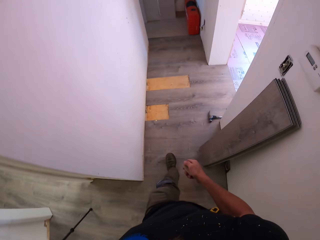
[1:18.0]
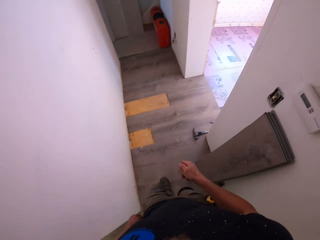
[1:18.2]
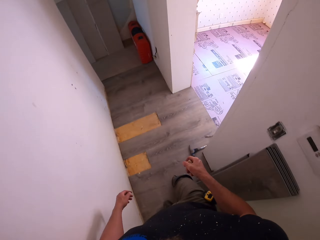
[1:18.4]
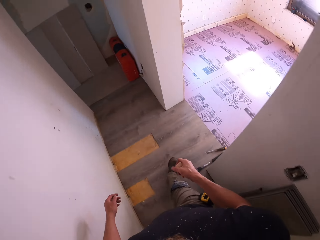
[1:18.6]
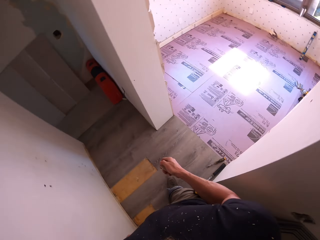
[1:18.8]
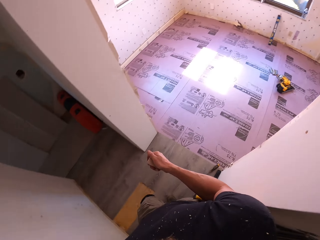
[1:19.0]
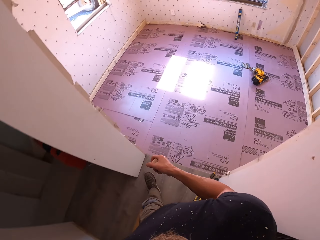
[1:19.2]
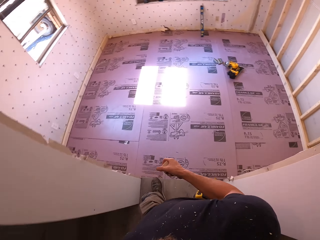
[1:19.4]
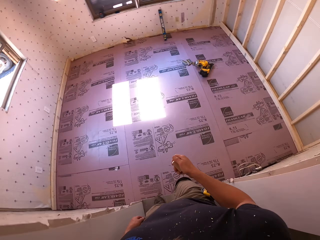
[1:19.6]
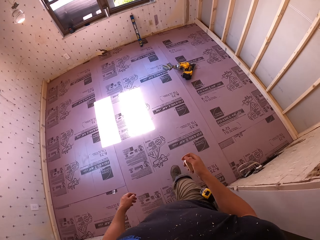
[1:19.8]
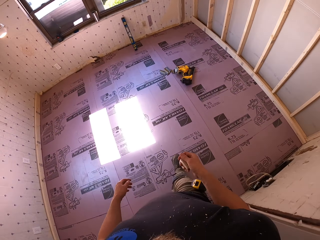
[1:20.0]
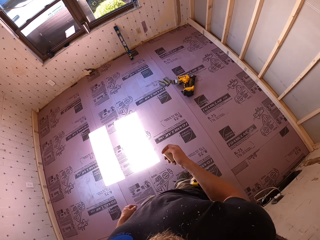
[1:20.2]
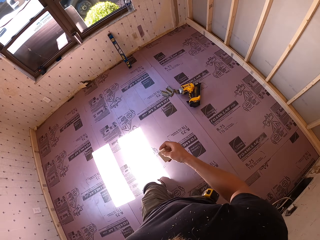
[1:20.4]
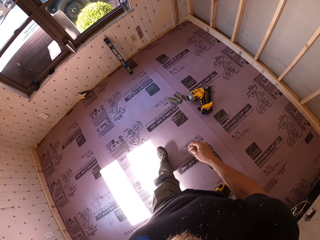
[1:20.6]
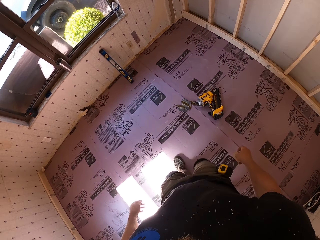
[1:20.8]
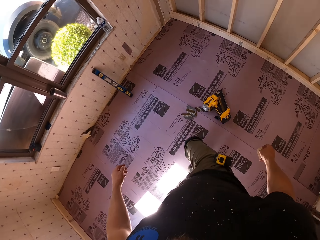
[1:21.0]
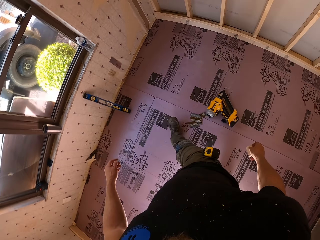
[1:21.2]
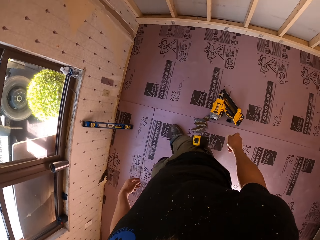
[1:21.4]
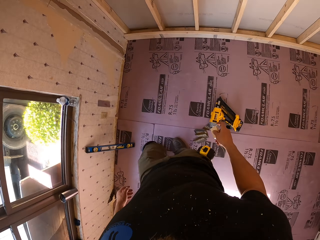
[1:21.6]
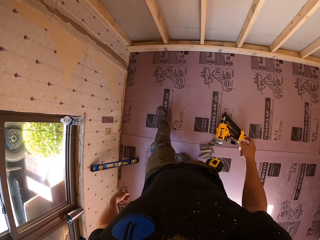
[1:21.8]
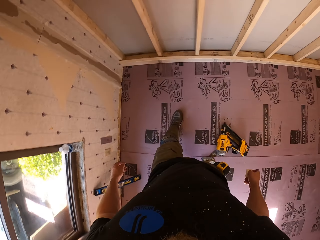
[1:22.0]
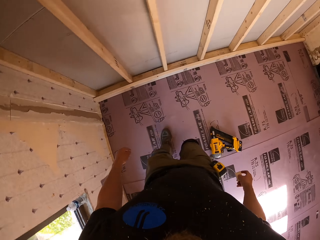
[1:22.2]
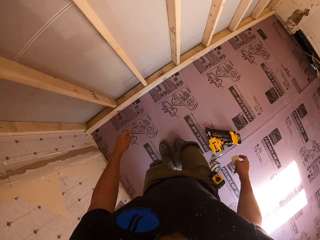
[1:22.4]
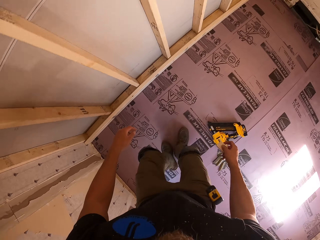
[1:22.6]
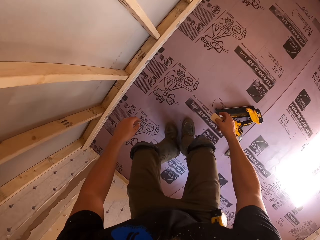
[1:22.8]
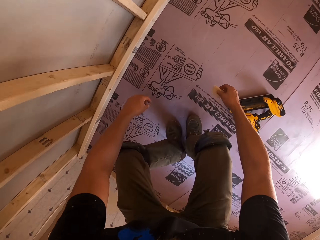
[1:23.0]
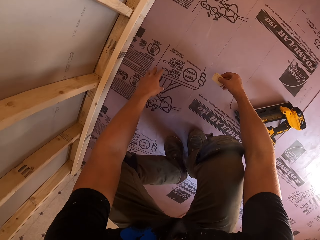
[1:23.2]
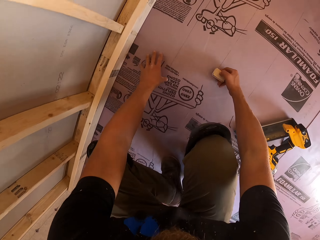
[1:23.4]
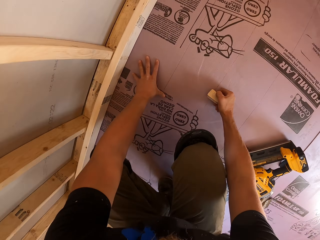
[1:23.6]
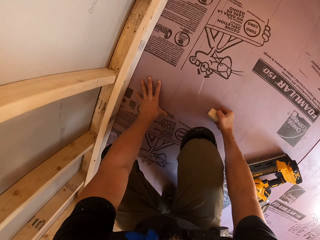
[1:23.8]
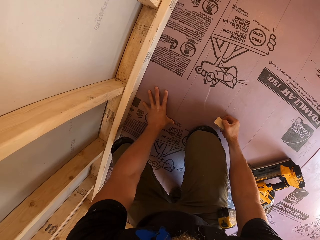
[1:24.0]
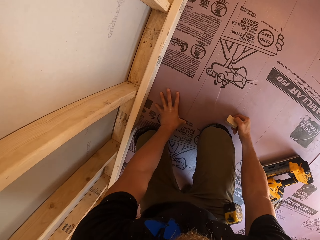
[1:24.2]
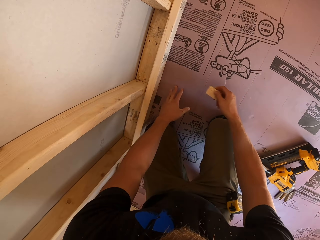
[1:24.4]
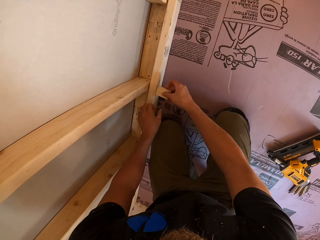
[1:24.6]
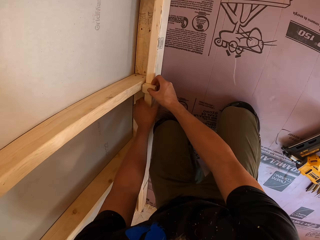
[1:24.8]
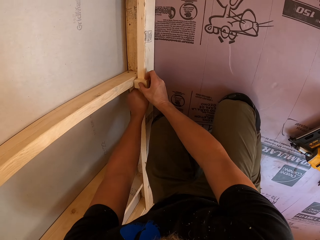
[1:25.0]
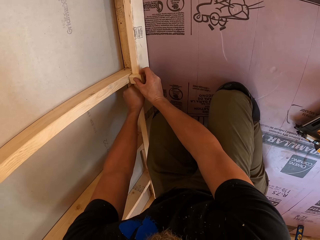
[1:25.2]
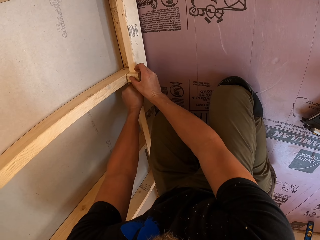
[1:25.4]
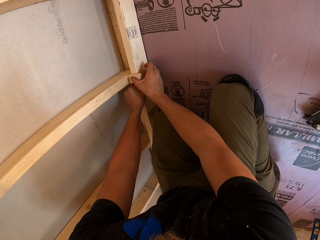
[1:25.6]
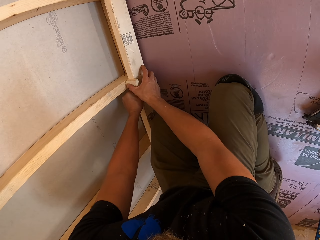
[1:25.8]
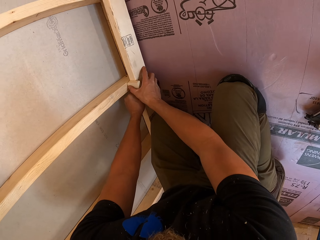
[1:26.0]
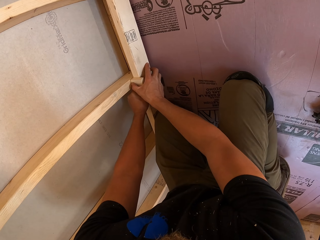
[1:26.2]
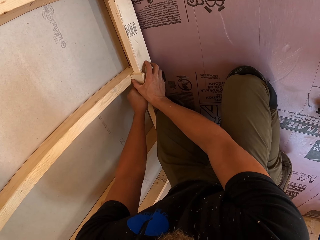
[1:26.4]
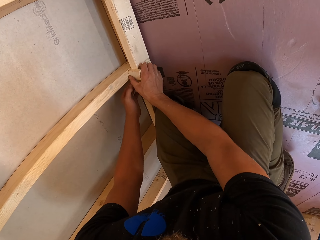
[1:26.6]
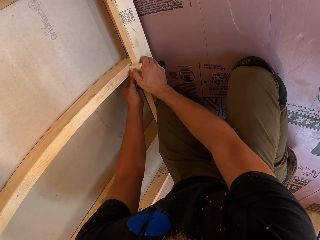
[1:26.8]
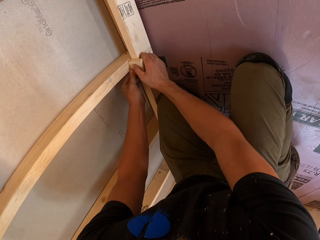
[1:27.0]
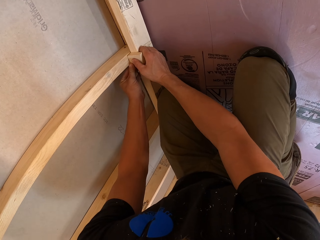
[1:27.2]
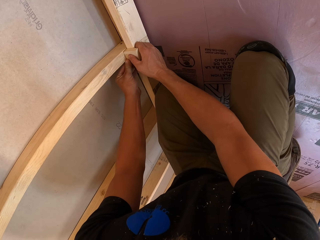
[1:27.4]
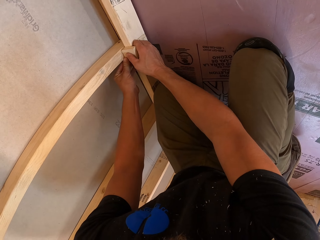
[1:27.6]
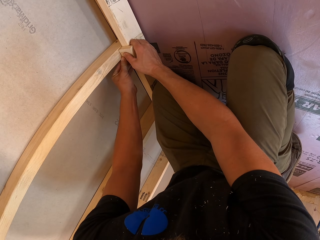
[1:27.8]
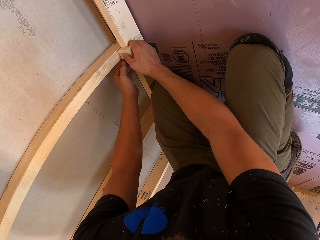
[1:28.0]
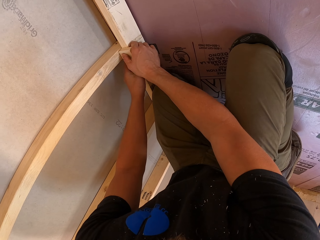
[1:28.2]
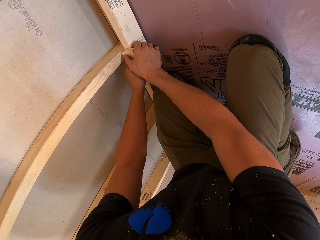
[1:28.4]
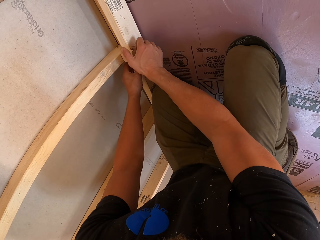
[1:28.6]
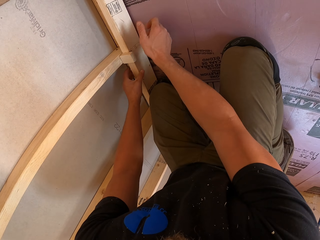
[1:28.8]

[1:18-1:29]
The camera wearer enters the room. They walk. They kneel on the floor. They place hands on the floor. They put the piece of wood on the timber.

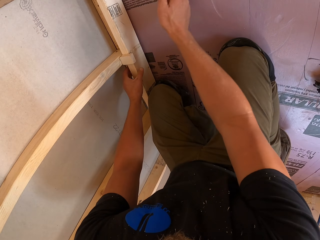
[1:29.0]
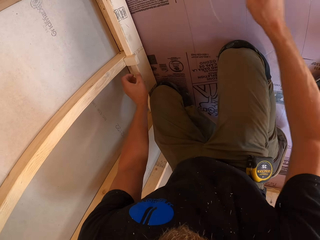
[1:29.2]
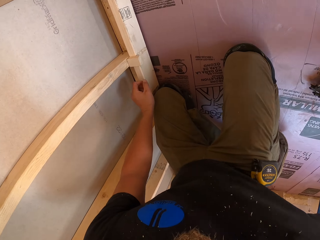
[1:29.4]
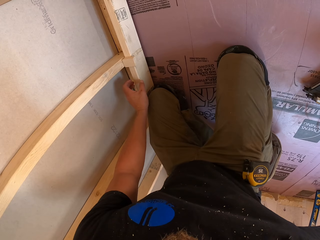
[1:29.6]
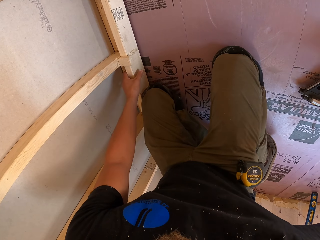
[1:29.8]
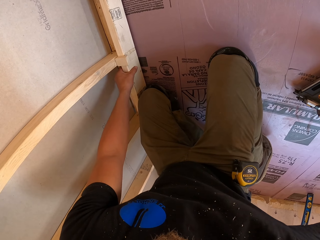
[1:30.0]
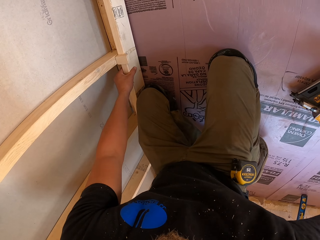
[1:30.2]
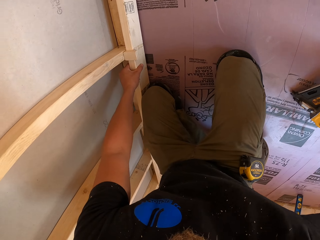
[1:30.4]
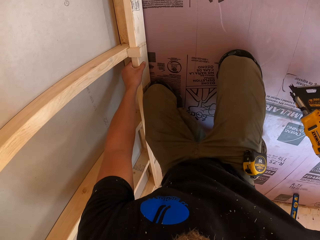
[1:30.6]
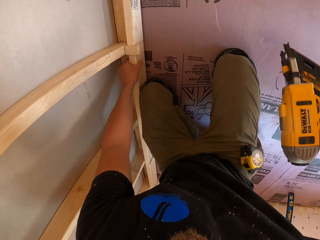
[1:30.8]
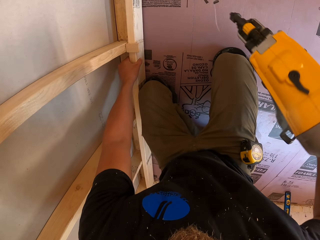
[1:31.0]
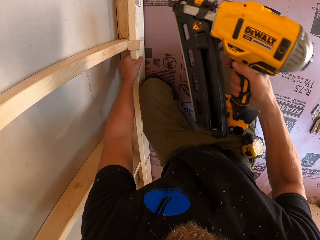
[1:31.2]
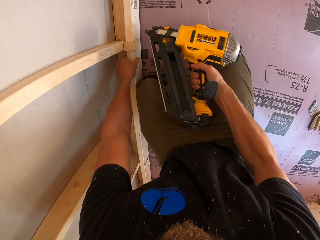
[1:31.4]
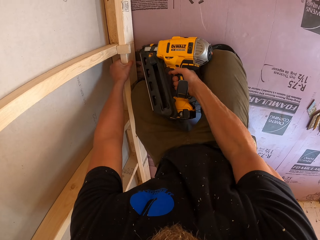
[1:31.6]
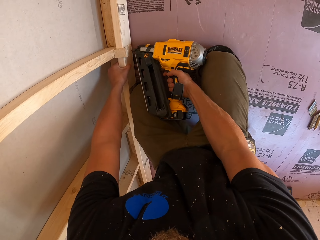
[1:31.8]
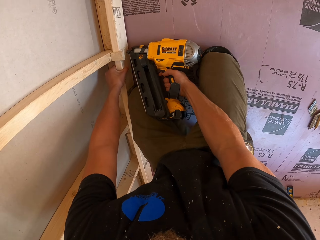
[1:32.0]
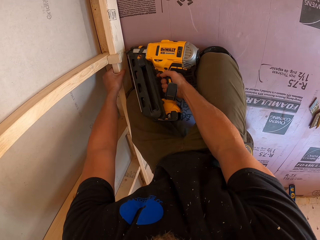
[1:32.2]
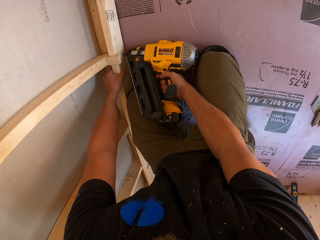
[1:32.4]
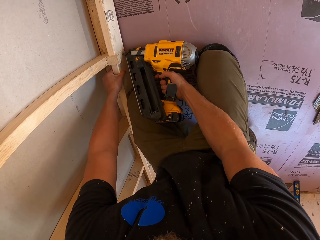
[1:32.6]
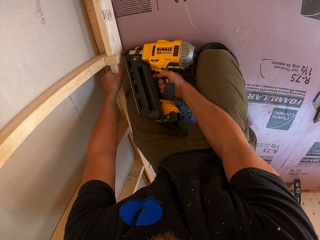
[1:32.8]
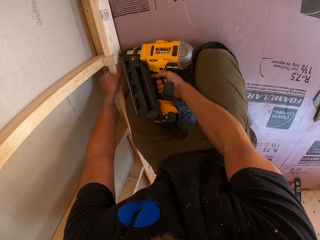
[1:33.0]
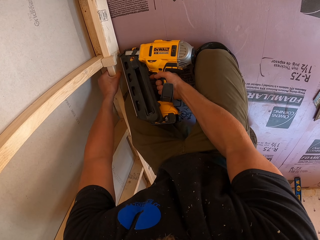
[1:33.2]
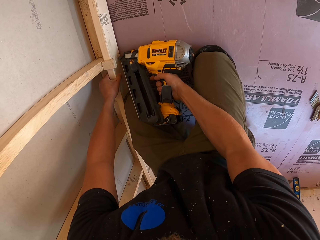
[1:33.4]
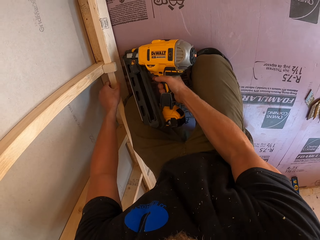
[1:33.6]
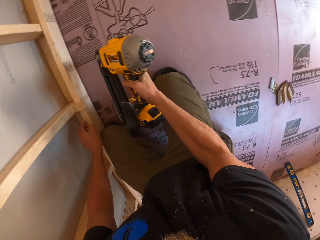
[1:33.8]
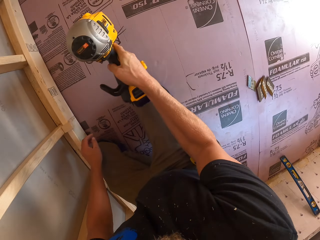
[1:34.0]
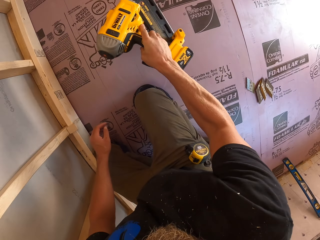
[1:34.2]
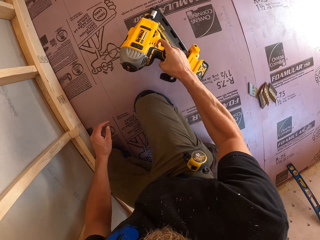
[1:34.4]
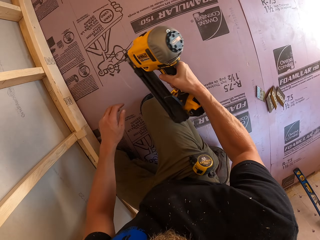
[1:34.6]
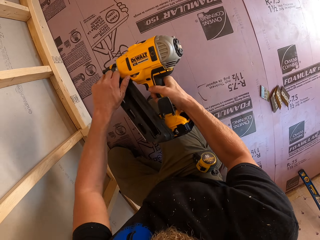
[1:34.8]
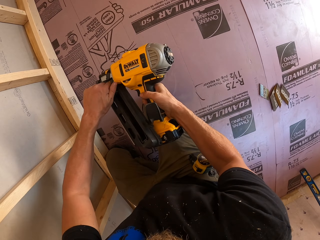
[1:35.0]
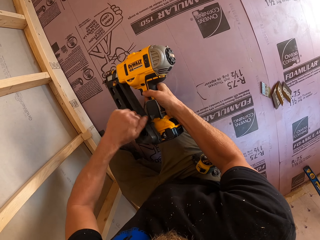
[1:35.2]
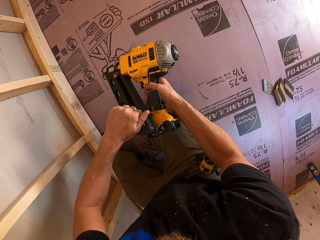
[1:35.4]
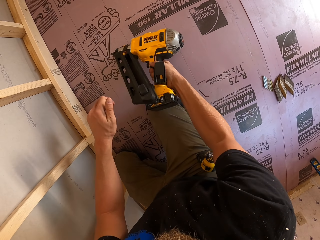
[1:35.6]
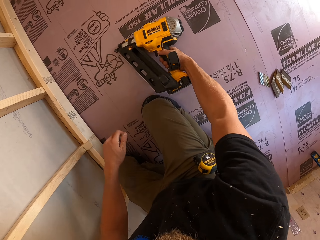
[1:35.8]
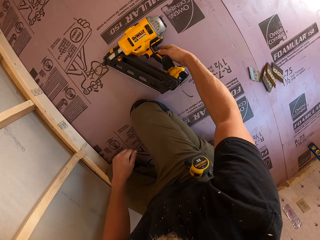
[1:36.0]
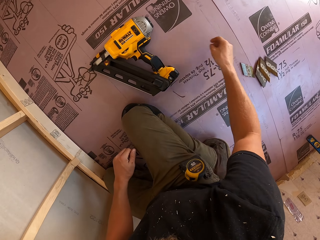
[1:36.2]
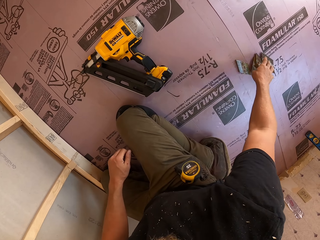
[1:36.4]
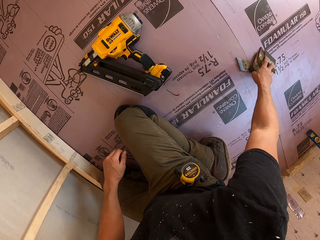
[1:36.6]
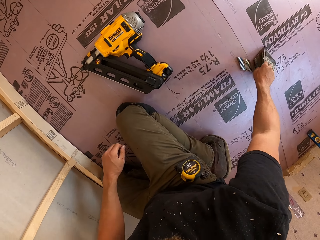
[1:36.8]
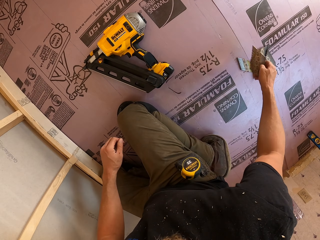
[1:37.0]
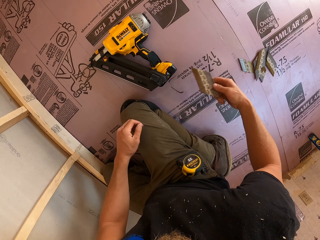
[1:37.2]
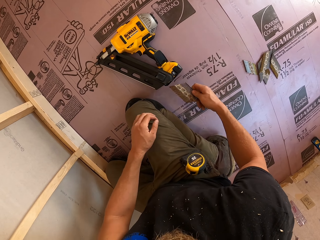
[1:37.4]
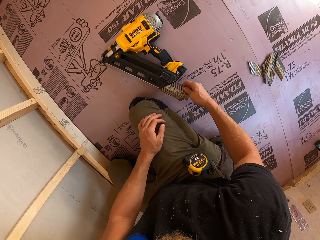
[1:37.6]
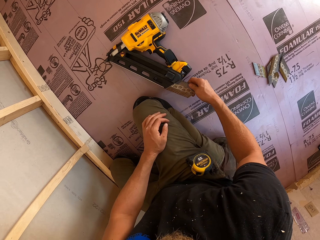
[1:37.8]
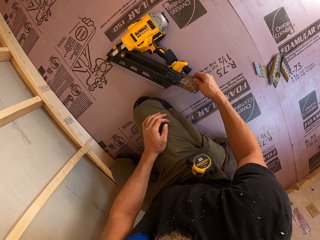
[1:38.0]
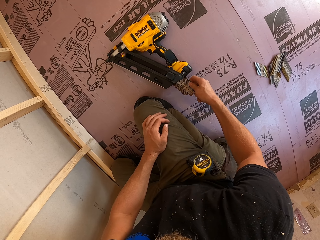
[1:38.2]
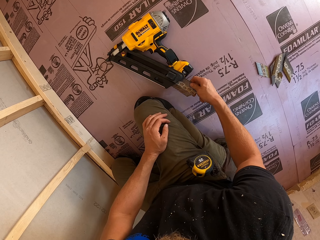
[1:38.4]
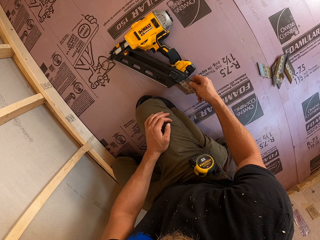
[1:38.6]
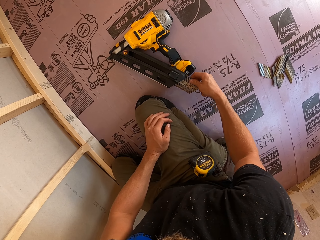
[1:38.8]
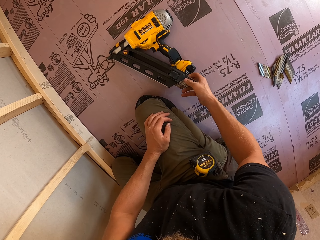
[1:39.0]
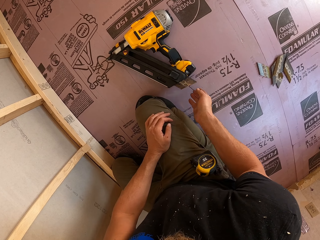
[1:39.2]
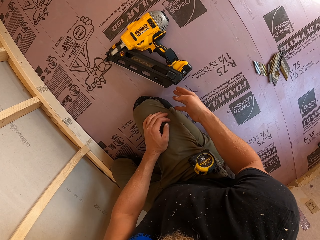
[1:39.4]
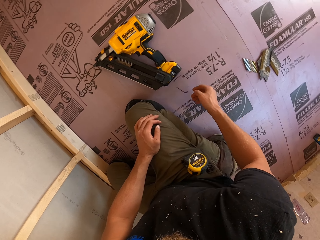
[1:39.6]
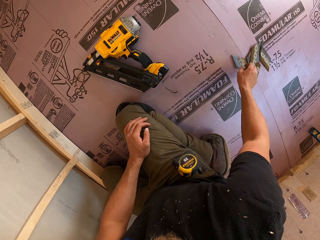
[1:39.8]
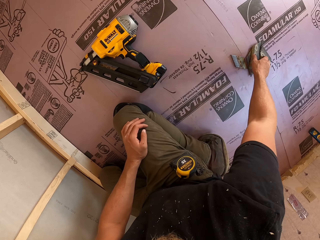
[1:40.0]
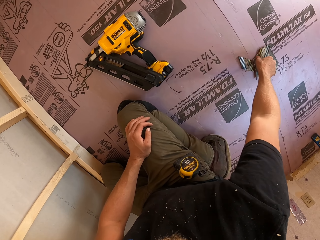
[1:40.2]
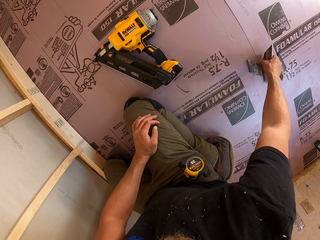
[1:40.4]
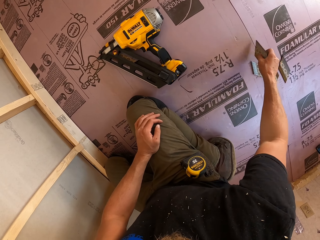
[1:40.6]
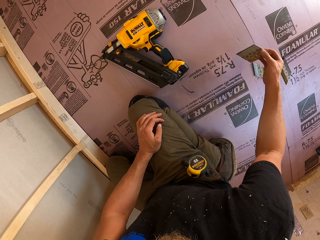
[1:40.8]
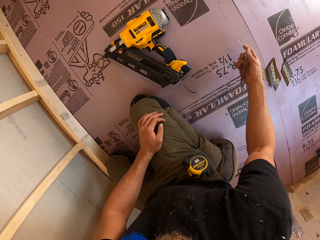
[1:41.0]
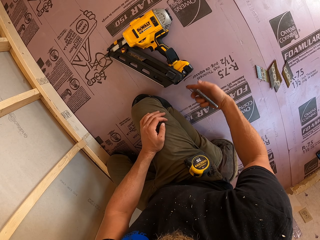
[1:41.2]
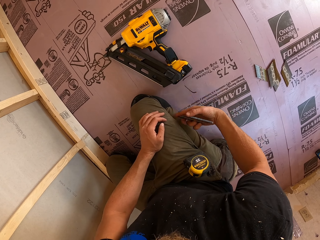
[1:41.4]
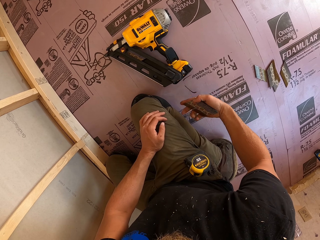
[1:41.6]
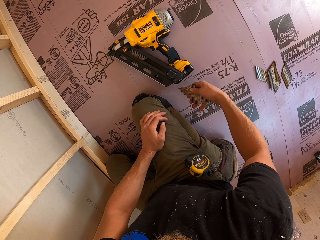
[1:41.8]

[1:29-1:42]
The camera wearer takes the nail gun or drill from the floor. They drill the wood. They drive a nail into the timber. They tilt the drill. They move the lever back. They adjust the drill. They put the nail gun on the floor. They take the nail set from the floor. They put the nail set into the nail gun machine. They take the nail set from the floor.
